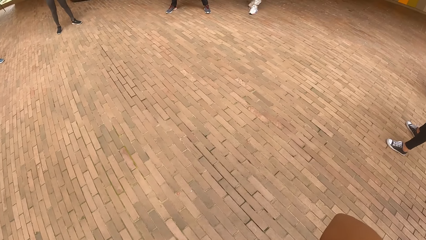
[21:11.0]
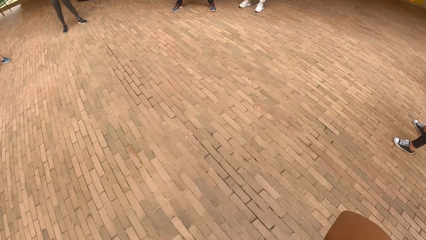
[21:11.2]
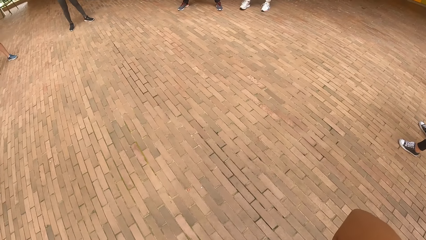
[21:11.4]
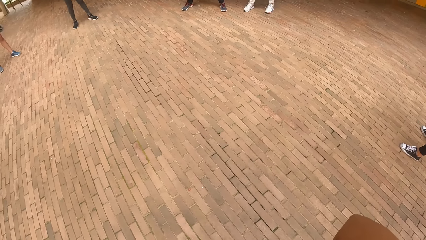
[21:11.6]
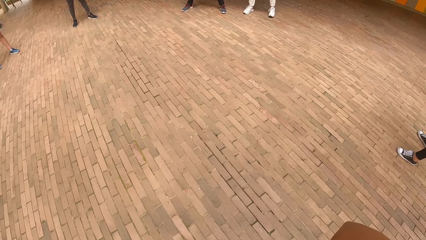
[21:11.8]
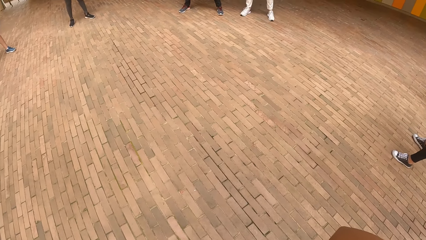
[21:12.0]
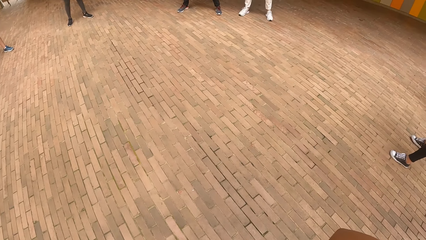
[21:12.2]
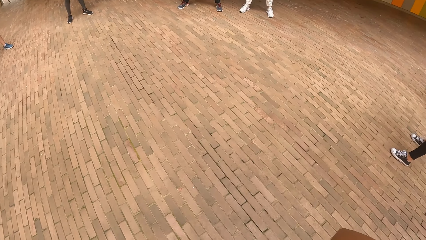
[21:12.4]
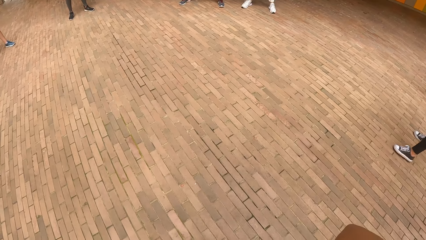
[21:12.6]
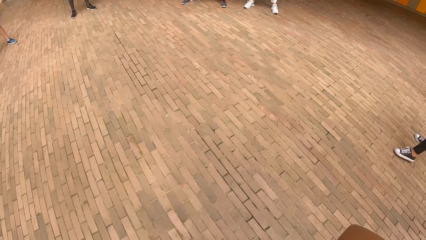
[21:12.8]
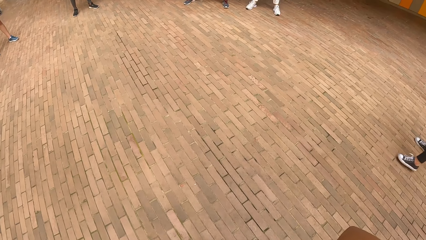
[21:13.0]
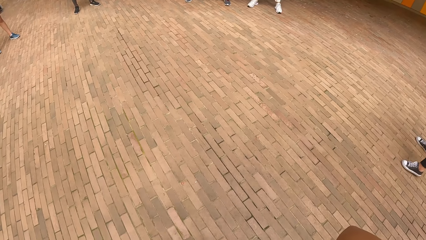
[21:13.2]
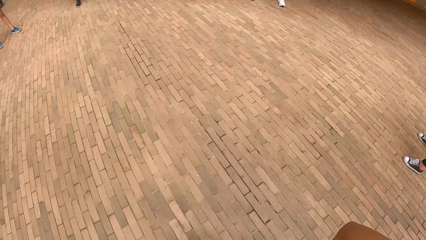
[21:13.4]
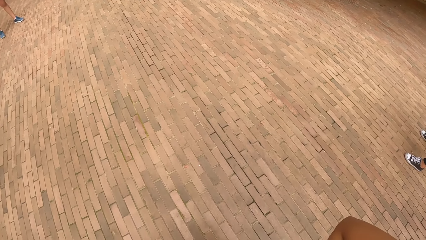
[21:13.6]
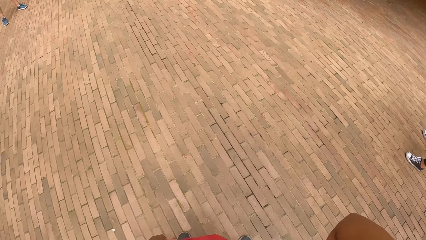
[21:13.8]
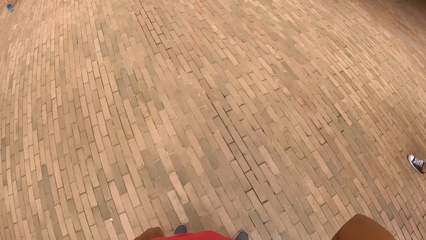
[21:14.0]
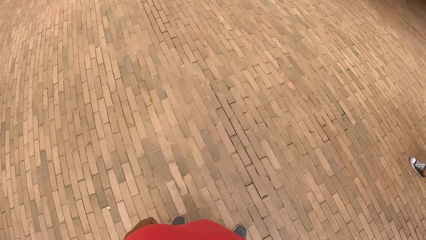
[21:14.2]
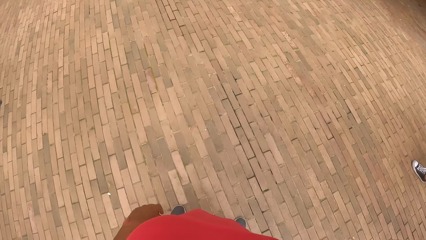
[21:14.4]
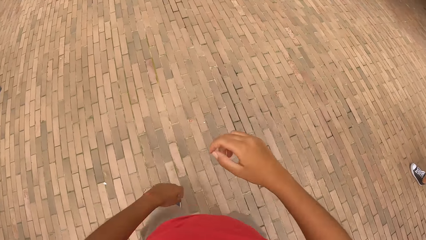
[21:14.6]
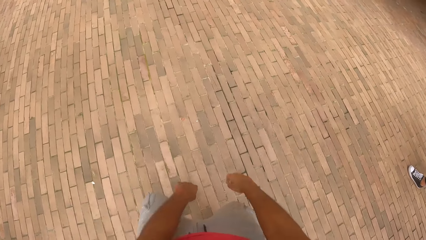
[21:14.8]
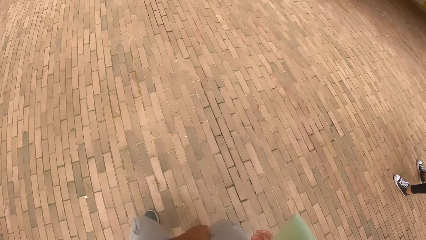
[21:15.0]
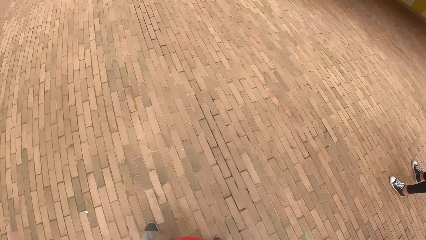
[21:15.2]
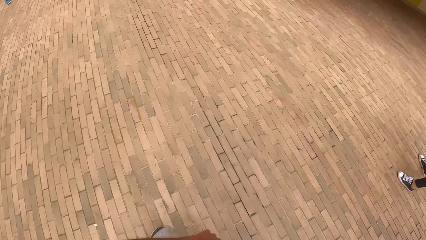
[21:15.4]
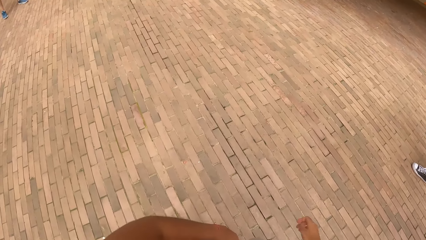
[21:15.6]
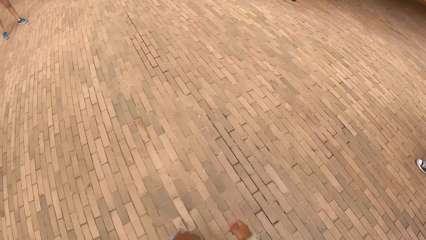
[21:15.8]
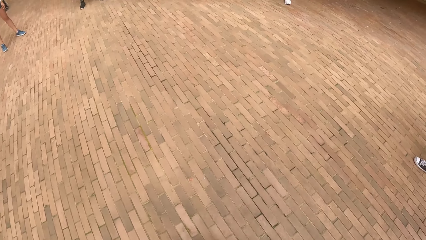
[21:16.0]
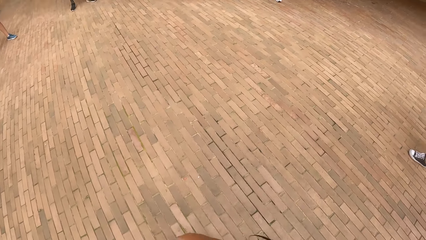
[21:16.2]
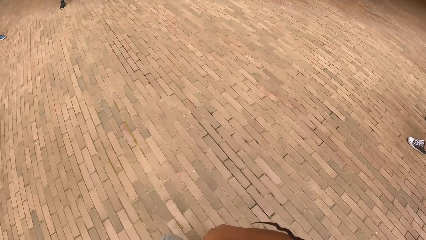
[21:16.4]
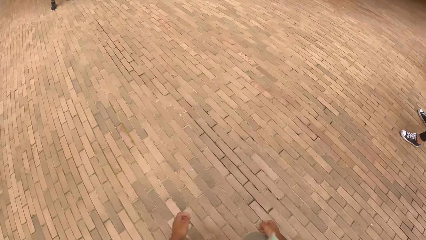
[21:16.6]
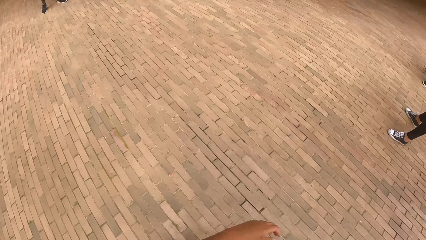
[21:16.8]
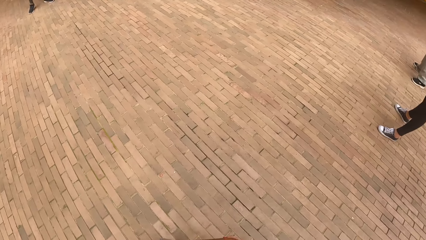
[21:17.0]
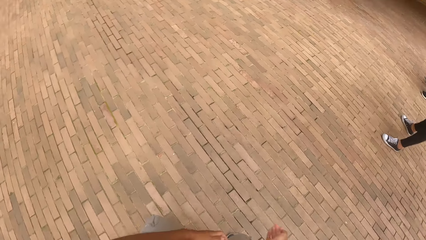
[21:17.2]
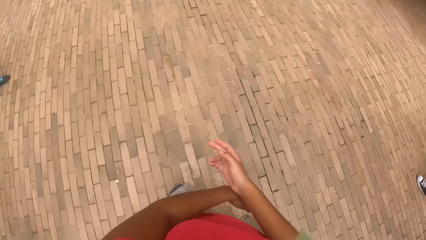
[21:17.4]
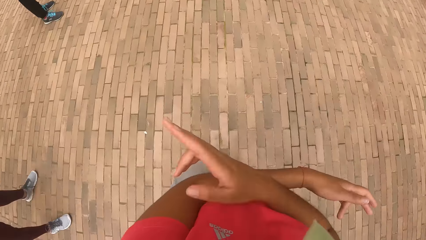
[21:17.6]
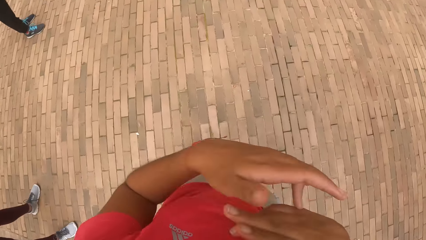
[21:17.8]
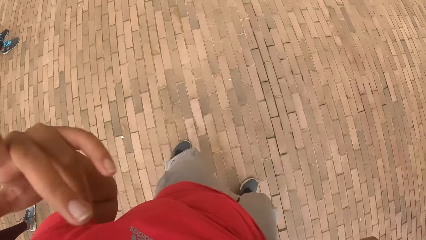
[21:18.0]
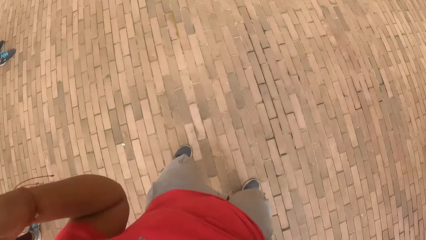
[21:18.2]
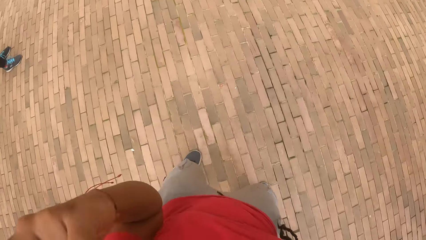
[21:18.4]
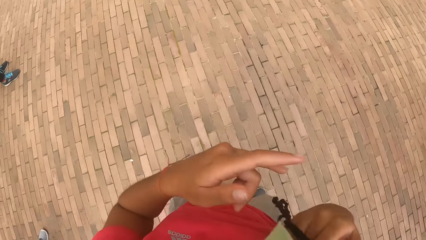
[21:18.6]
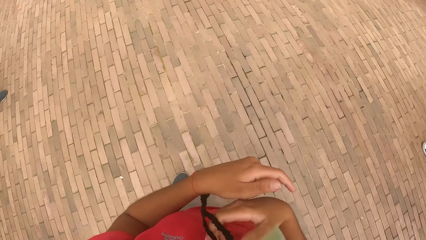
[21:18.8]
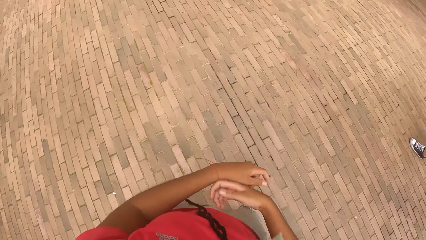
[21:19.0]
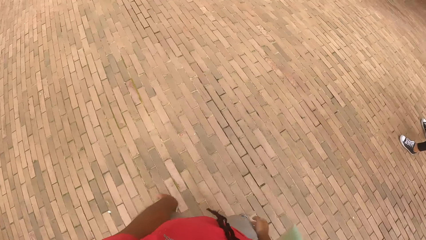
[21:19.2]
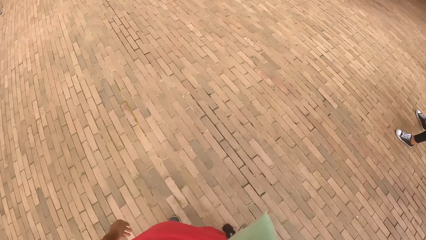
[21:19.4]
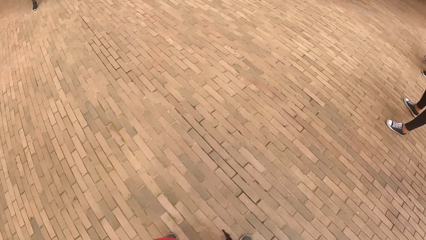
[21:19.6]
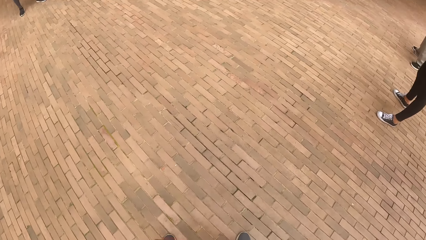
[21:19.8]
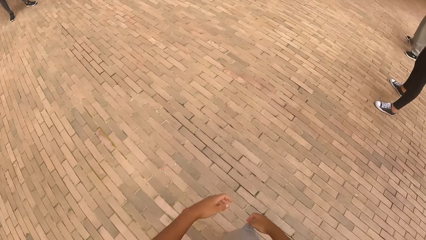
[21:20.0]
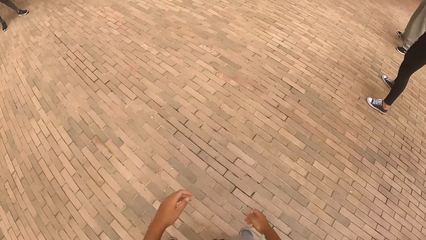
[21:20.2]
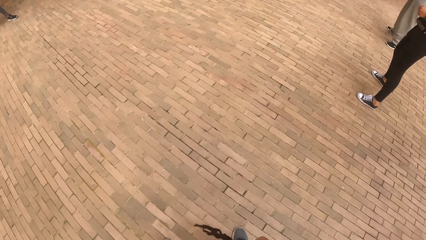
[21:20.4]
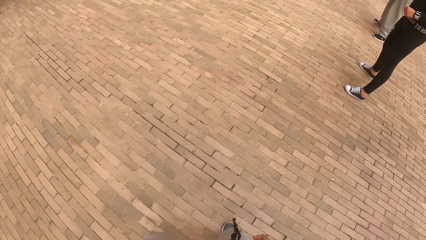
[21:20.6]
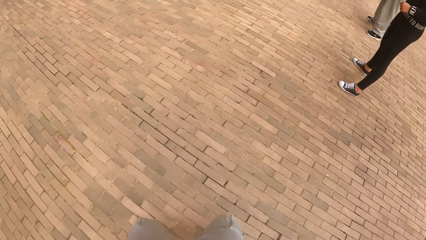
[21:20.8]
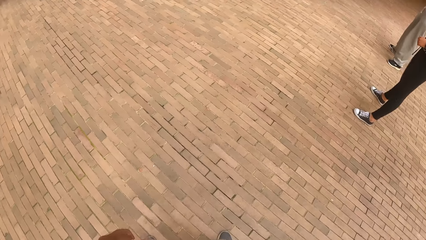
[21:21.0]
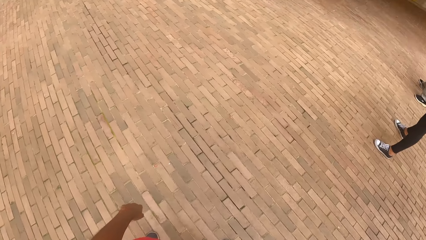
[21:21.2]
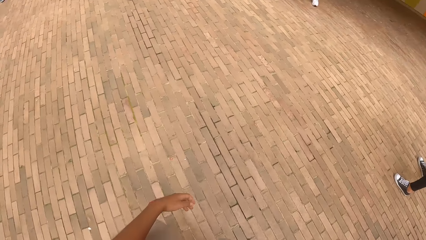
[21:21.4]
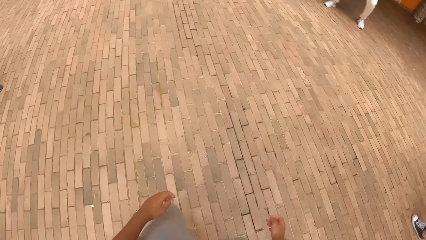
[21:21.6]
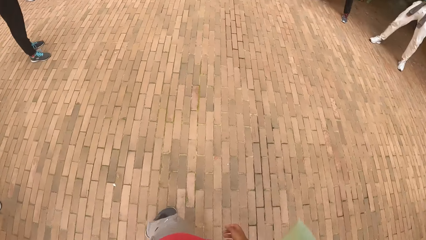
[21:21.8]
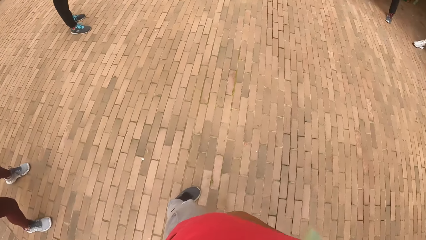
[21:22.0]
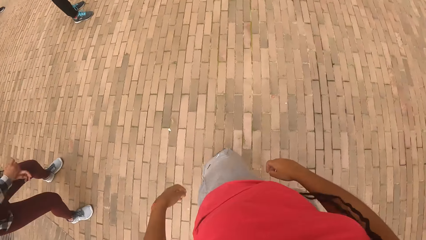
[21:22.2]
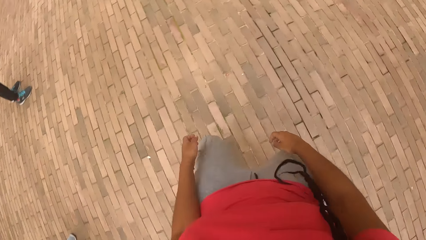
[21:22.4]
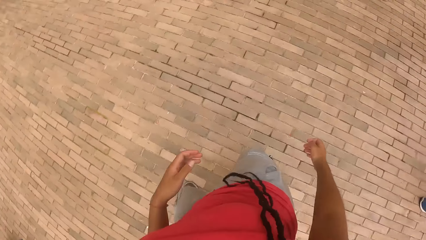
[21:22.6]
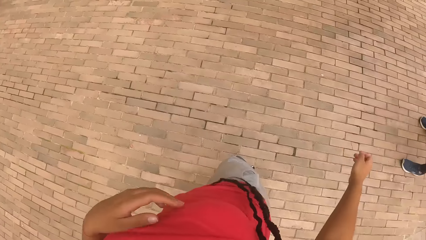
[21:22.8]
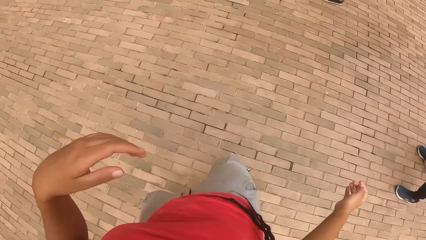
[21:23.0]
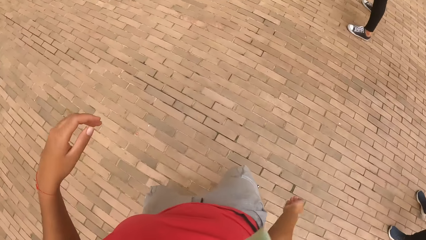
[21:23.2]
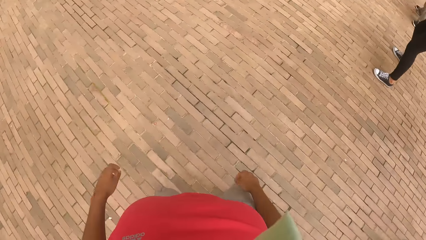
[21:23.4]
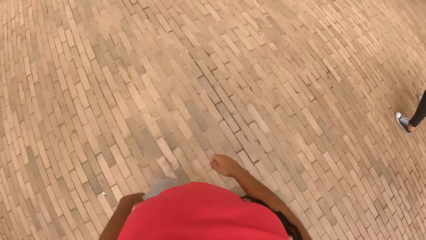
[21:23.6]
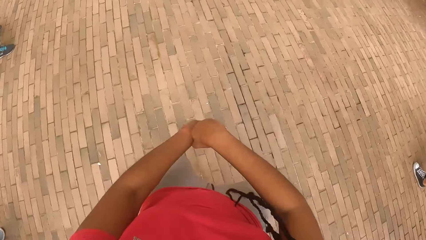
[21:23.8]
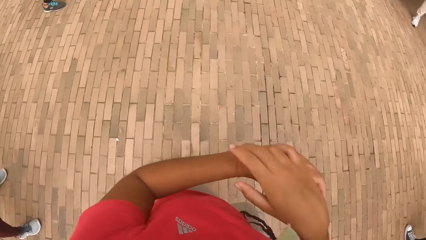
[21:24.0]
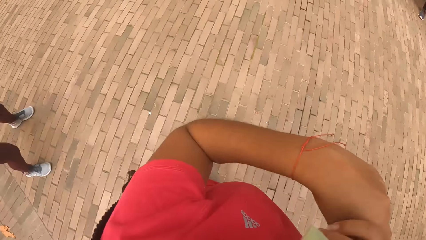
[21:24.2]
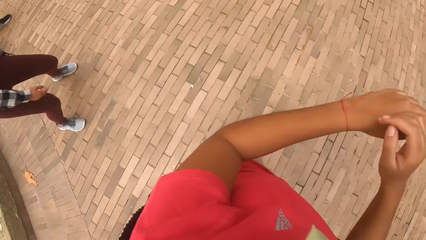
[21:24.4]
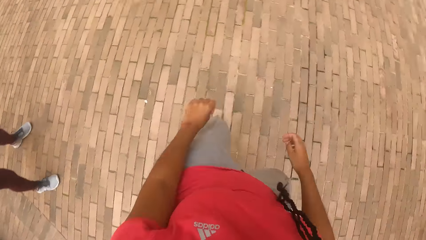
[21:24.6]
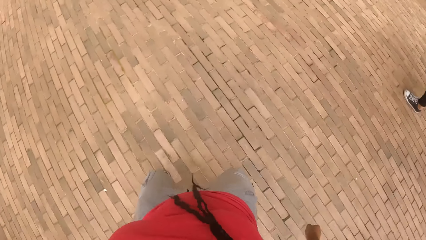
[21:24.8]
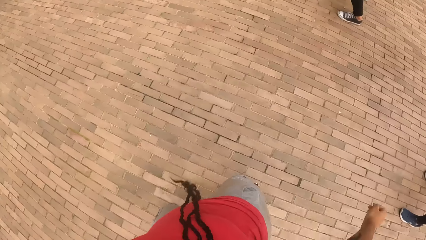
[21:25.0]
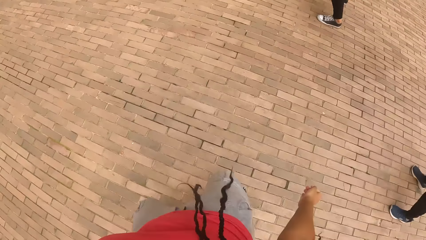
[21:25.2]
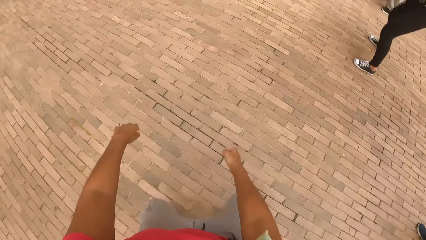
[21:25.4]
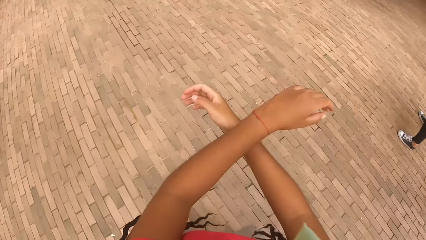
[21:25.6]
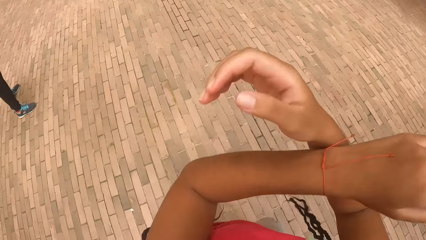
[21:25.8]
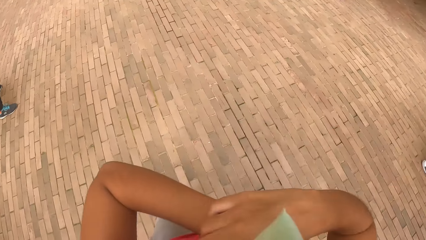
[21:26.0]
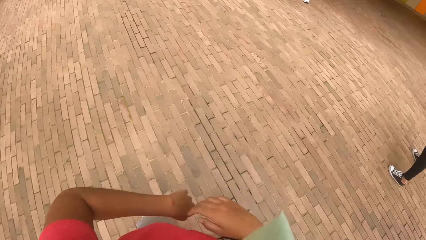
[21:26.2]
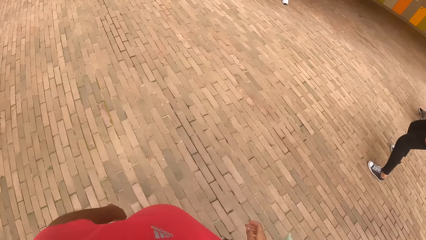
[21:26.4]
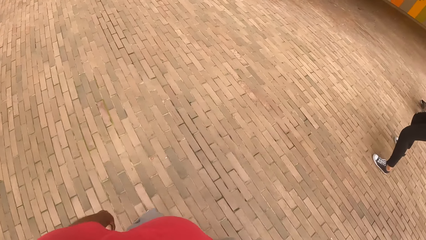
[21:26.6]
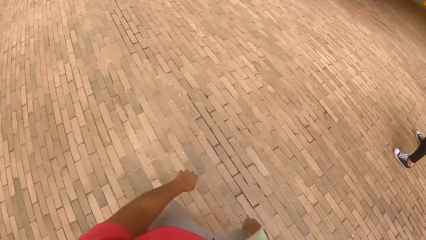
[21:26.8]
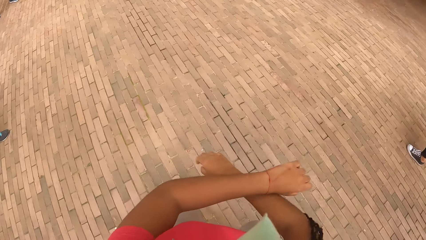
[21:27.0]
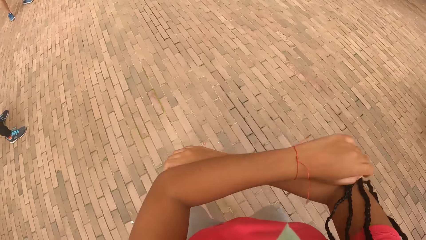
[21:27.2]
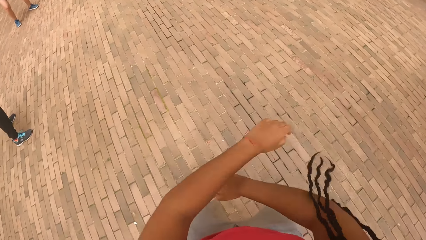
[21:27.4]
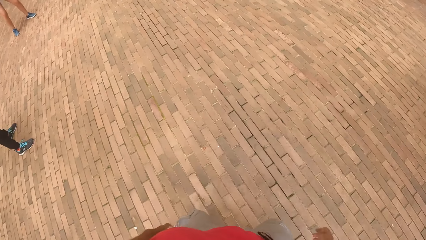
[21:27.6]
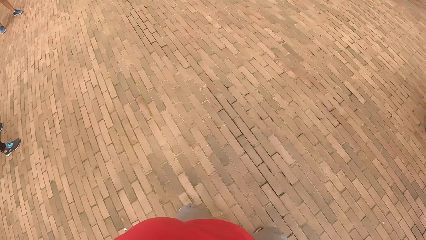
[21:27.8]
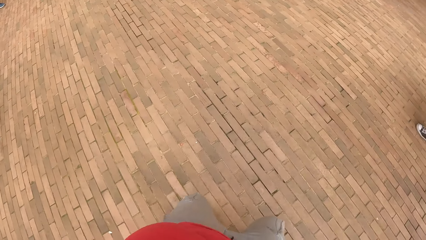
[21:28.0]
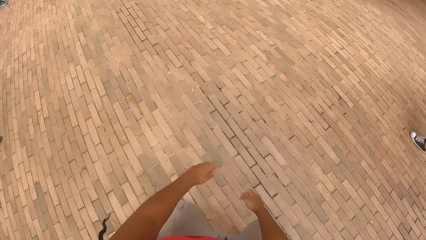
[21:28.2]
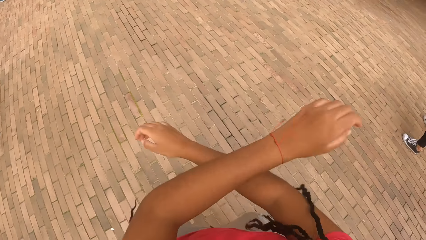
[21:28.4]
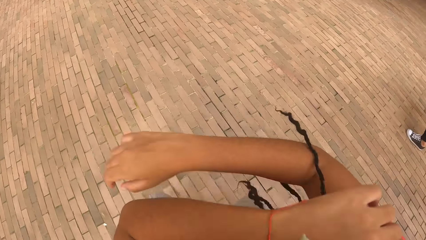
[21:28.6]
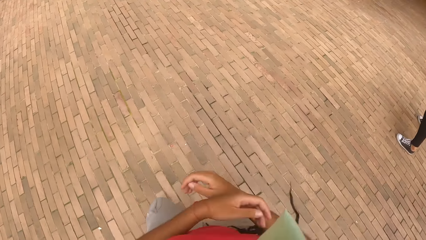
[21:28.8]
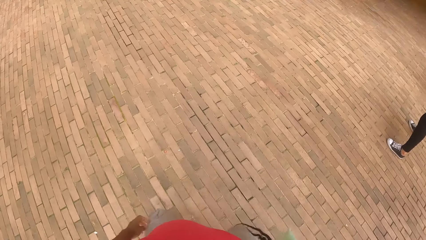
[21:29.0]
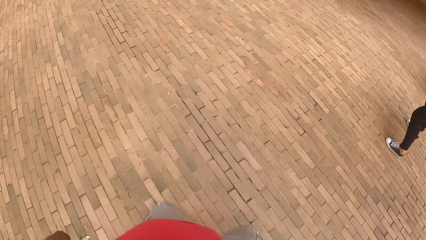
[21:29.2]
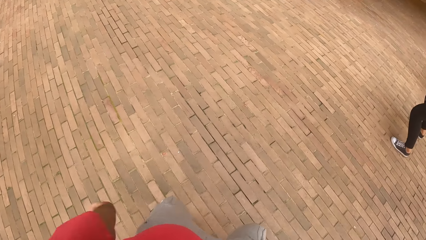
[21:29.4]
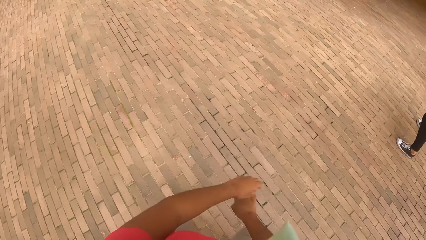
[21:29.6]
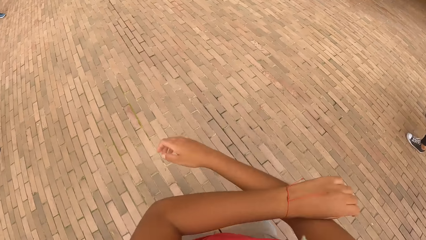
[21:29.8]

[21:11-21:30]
The camera wearer dances. They dance again.
